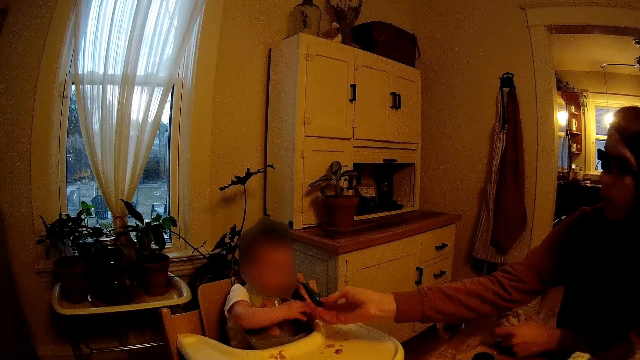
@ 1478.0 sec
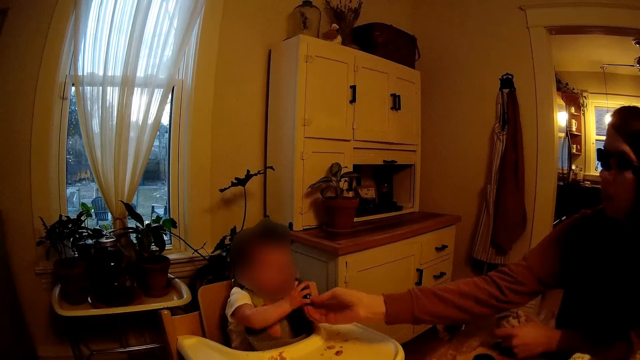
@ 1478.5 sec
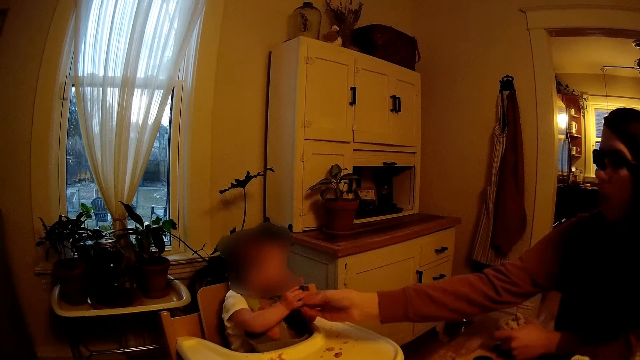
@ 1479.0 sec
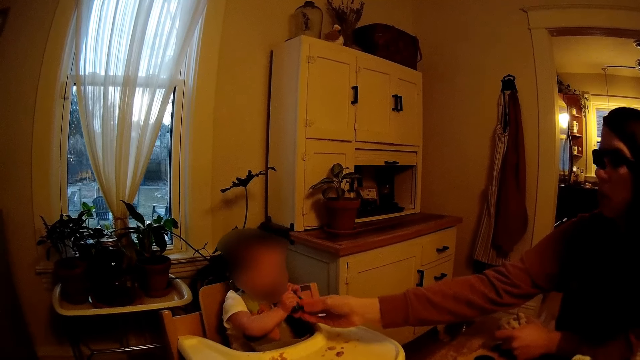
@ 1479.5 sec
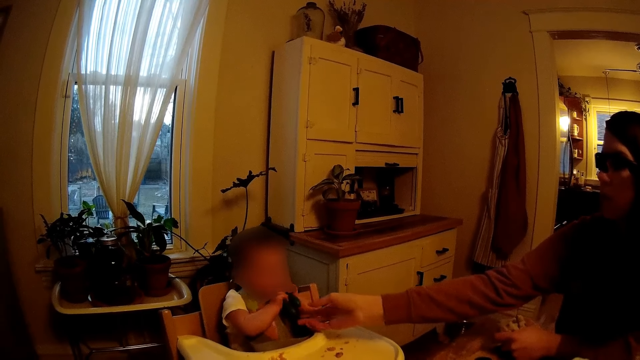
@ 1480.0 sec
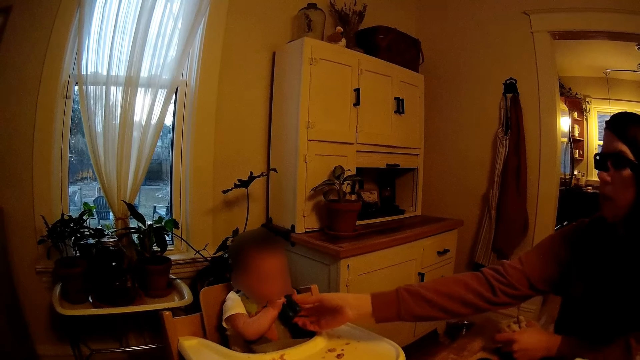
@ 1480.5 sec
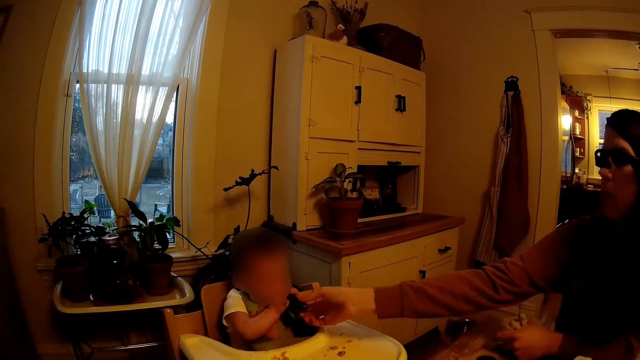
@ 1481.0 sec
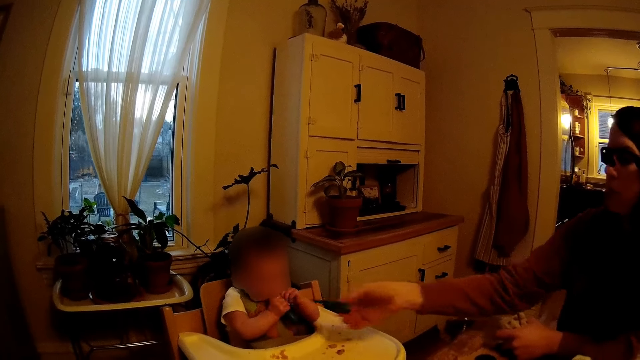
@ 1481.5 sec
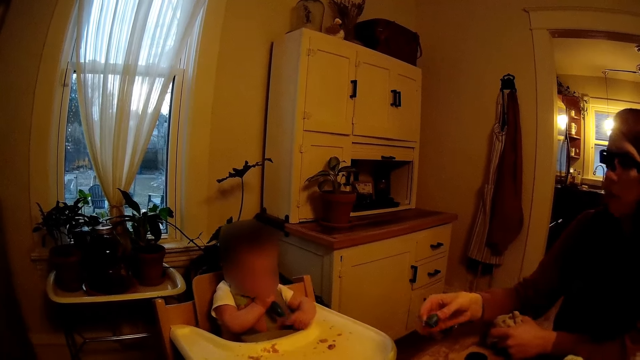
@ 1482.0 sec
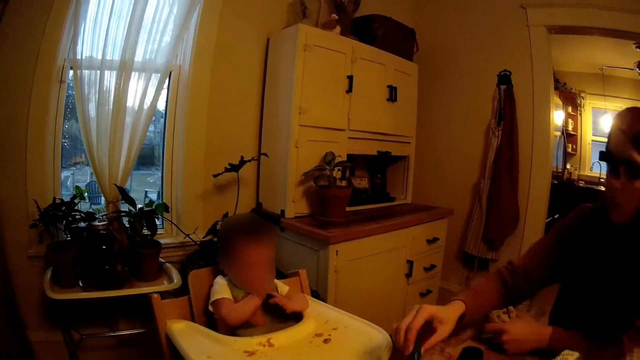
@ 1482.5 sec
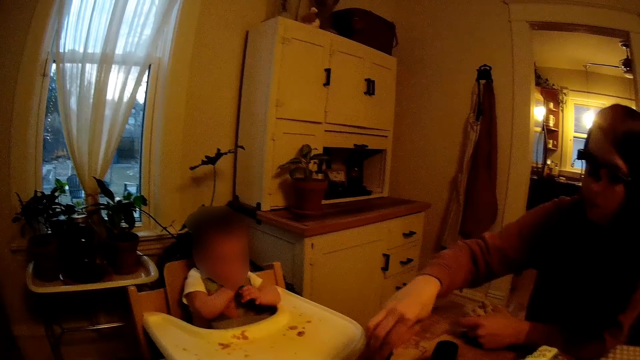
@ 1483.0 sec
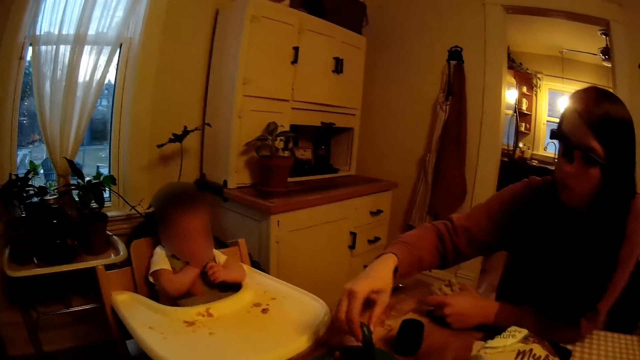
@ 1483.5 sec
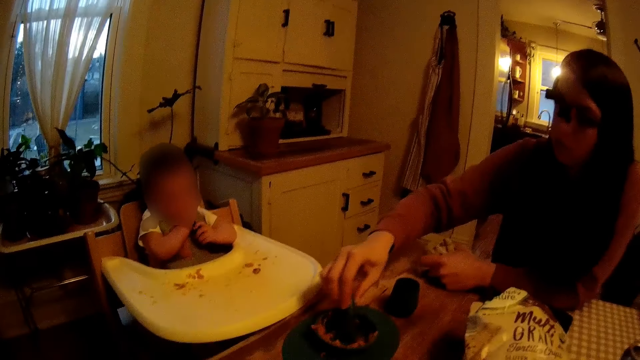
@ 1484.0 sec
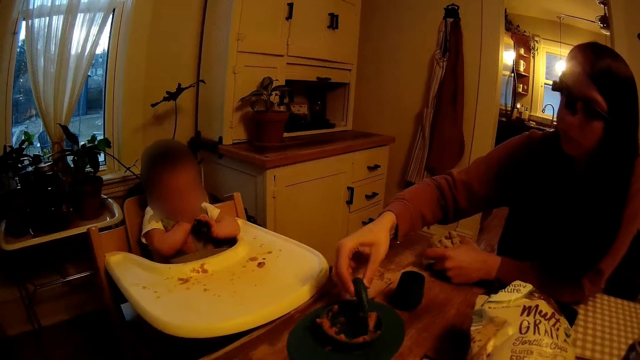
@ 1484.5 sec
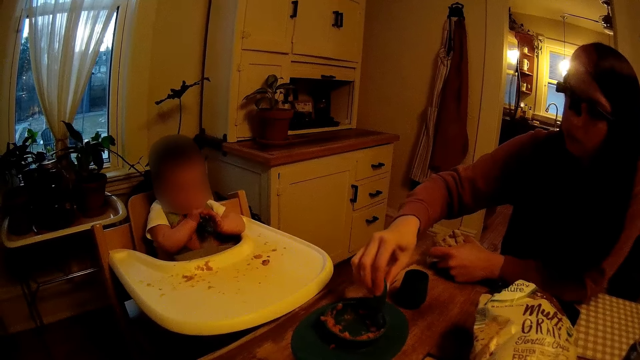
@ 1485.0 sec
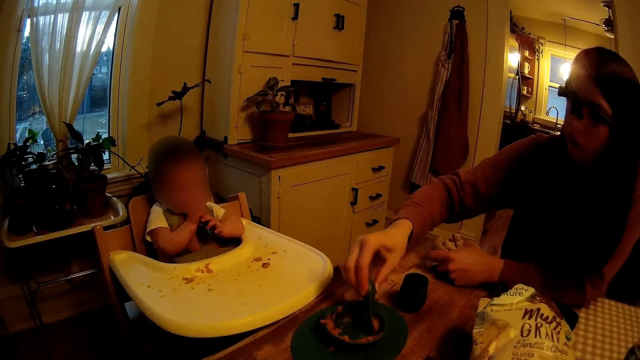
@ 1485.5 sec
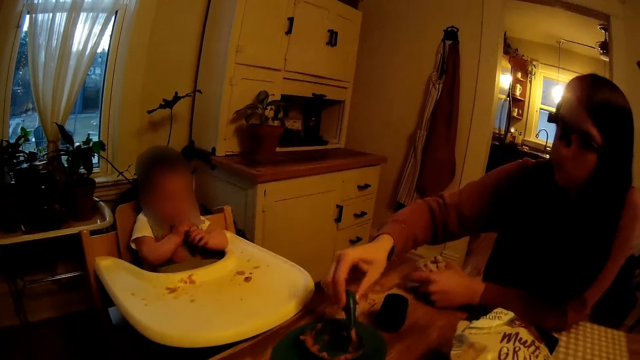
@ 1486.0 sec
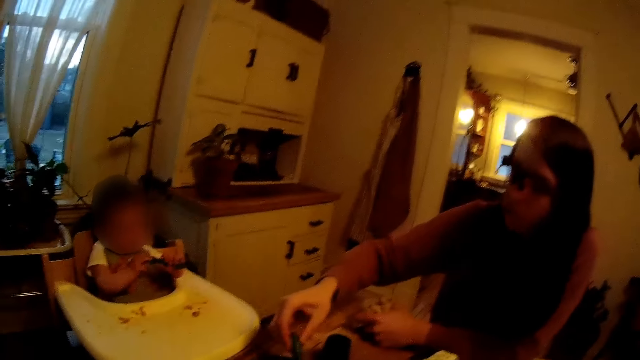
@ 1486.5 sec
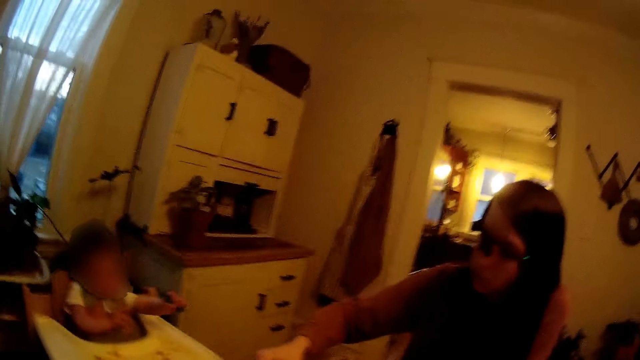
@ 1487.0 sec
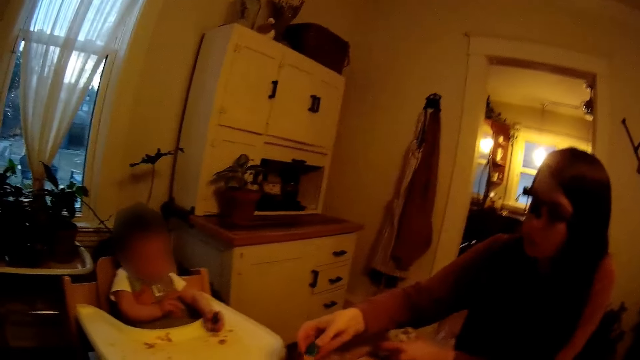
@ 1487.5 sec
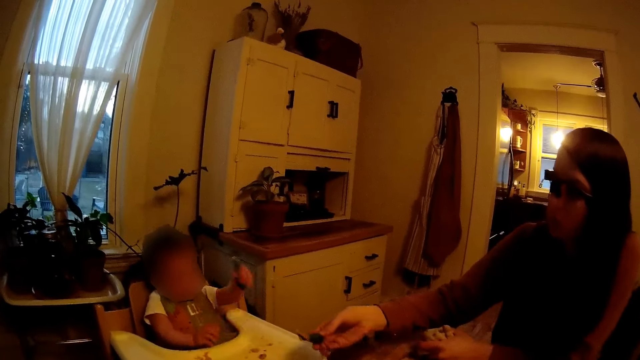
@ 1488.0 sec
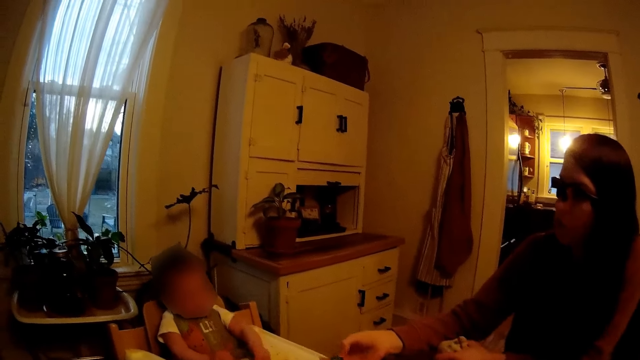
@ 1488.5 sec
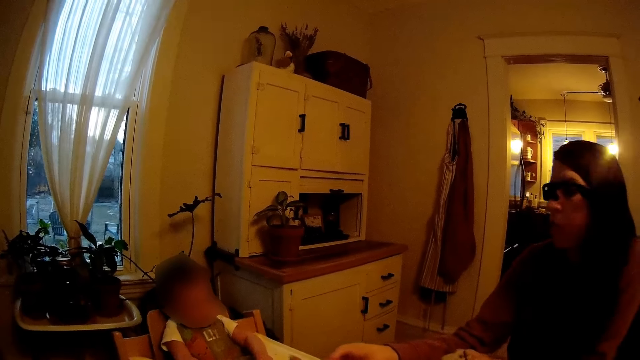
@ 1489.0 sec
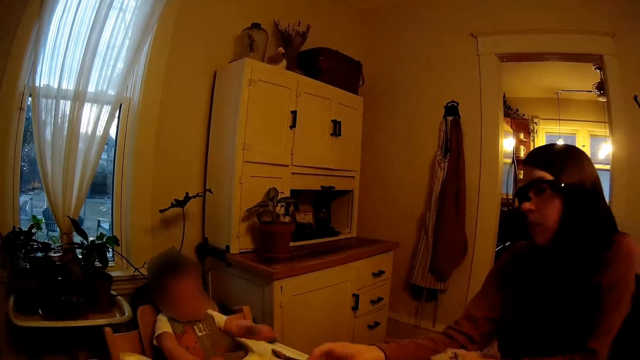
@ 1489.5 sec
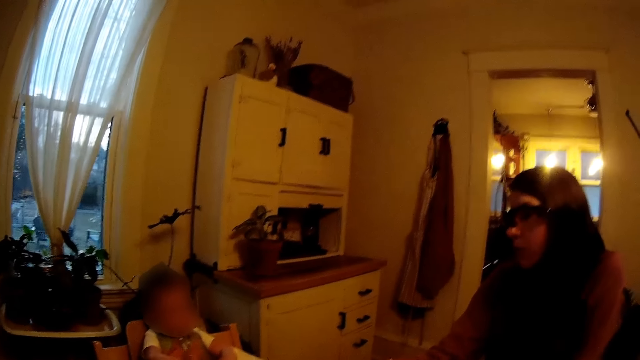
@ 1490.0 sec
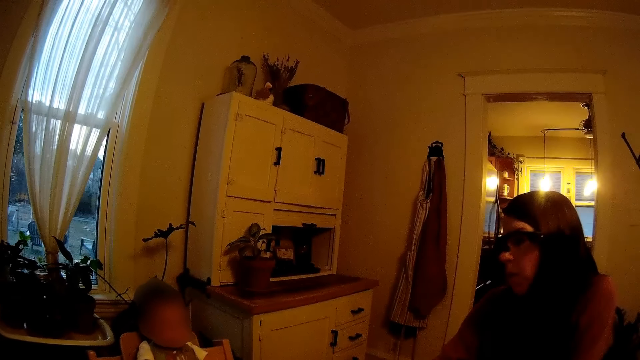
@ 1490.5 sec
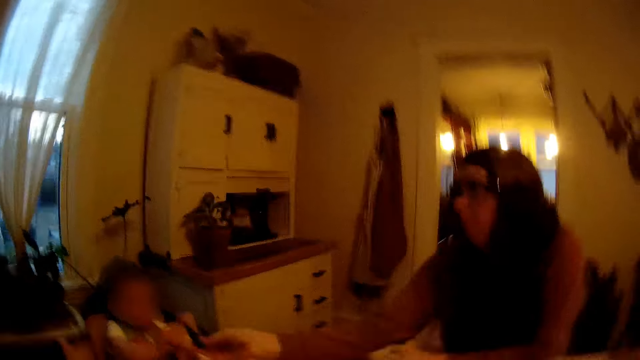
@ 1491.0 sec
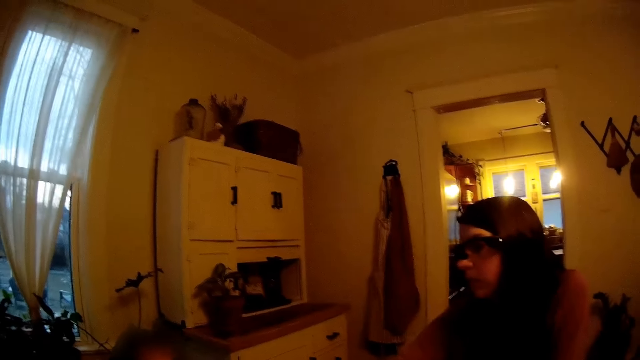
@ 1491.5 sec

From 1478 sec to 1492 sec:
The baby grabs the spoon of cereal from the woman with both hands. The woman takes the spoon from the baby with her right hand. She scoops cereal from the bowl on the table with the spoon in her right hand. The baby holds the spoon in his mouth with both hands. He removes the spoon from his mouth with his left hand and plays with the spoon in his left hand. The woman scoops cereal from the bowl on the table with the spoon in her right hand.

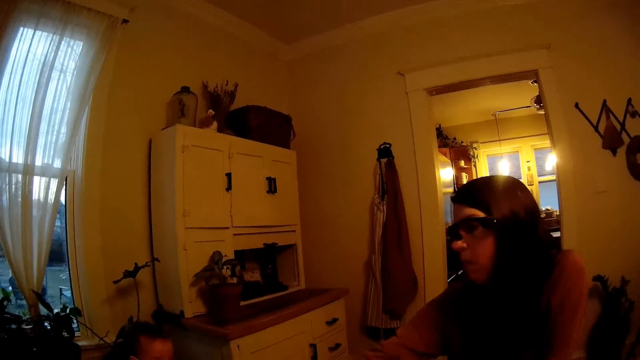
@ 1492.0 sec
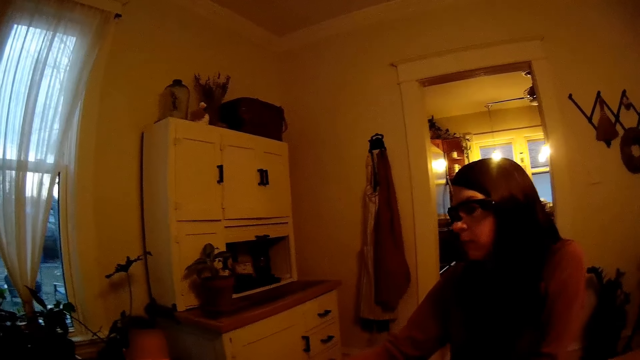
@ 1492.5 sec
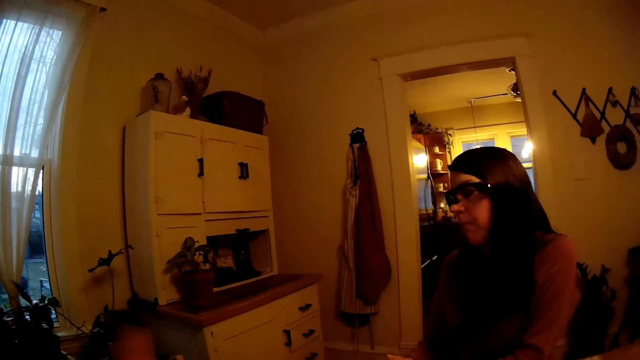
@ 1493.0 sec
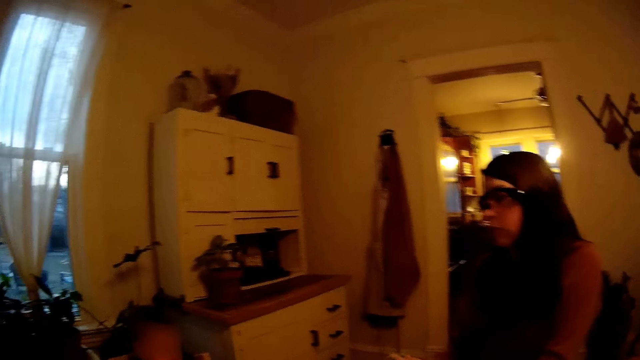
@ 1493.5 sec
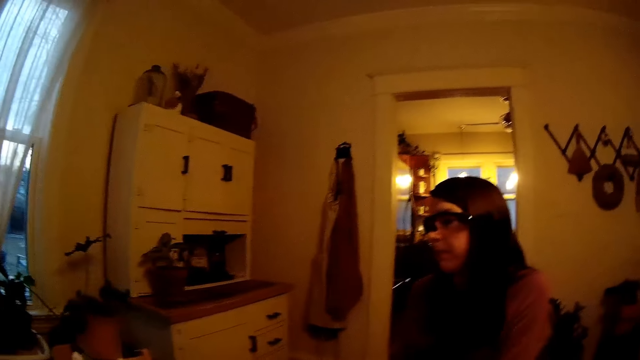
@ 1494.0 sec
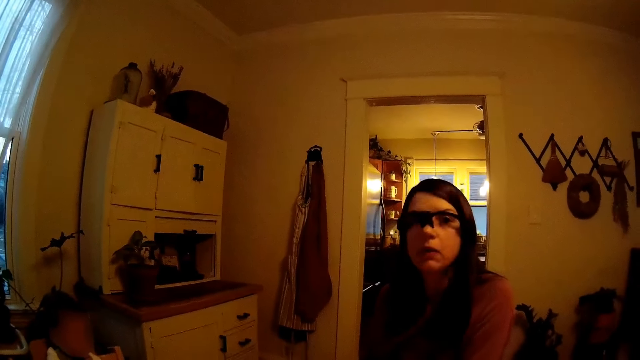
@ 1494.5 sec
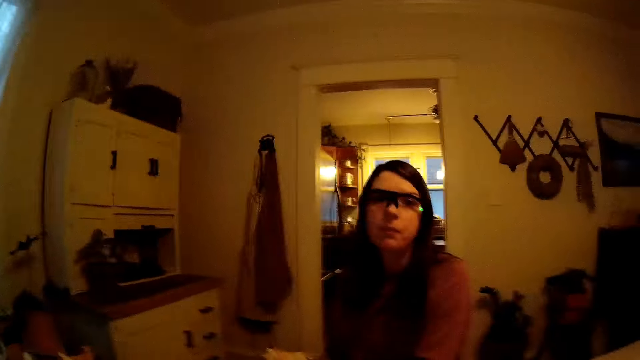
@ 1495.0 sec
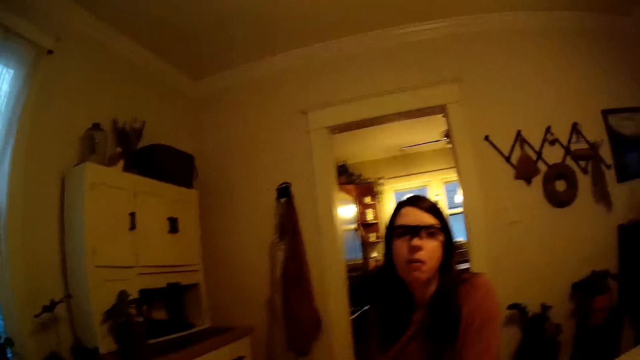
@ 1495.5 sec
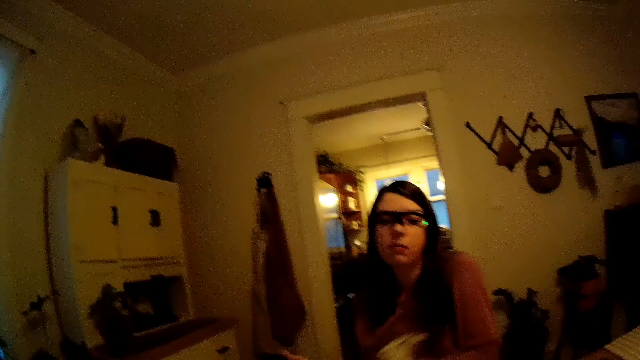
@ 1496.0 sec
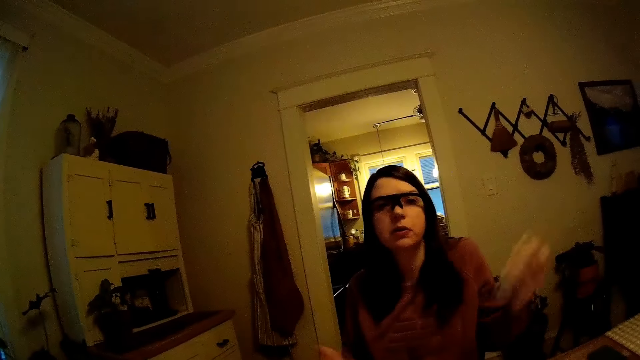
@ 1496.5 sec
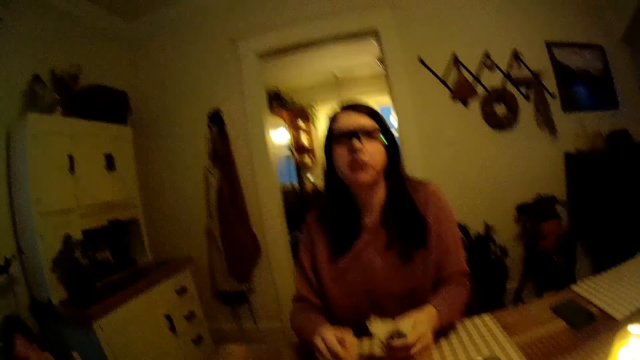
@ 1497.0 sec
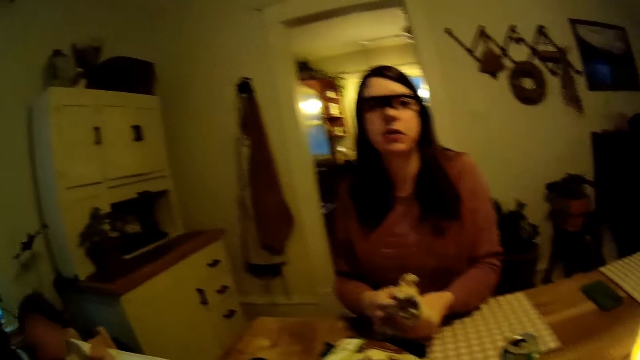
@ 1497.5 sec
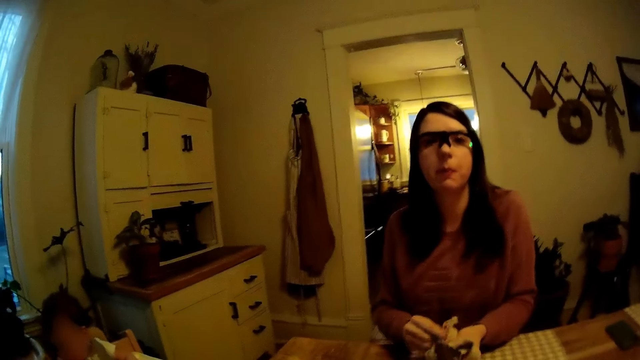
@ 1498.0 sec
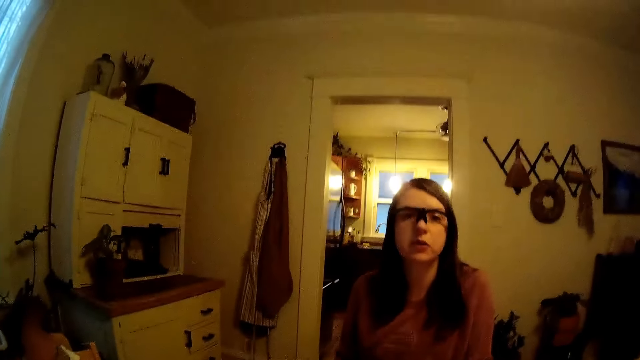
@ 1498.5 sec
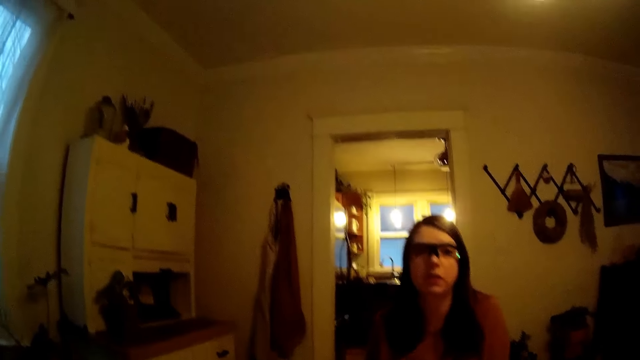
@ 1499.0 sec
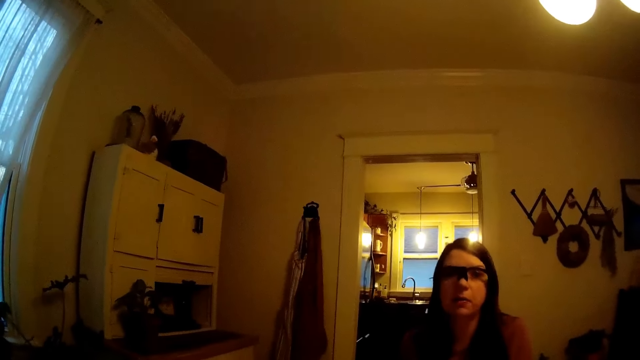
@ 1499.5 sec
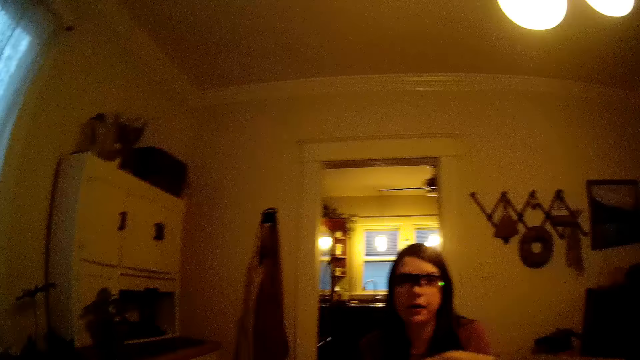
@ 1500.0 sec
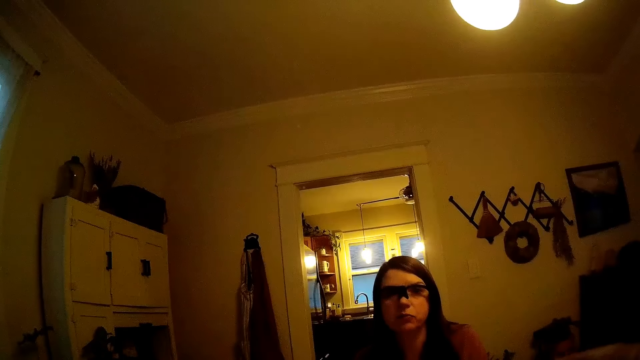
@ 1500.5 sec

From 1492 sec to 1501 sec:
The woman wipes her right hand with the towel in her left hand.
